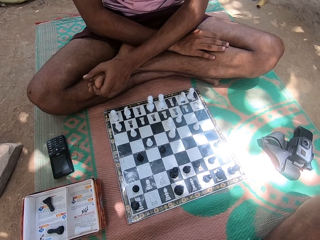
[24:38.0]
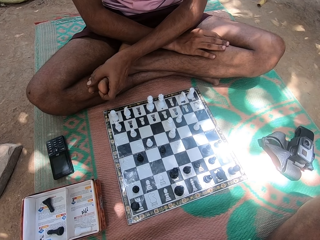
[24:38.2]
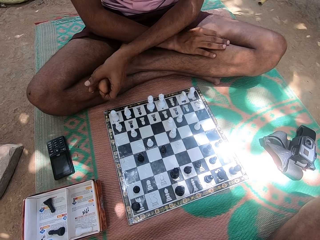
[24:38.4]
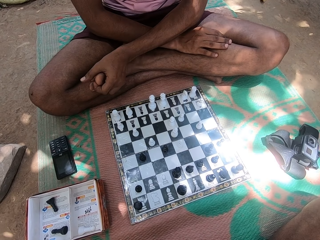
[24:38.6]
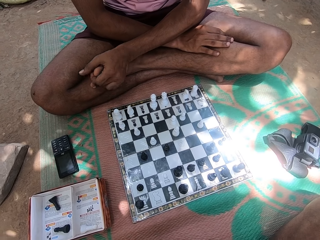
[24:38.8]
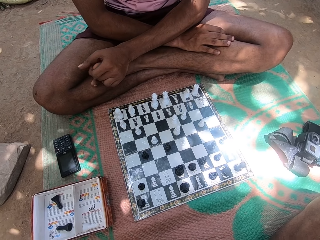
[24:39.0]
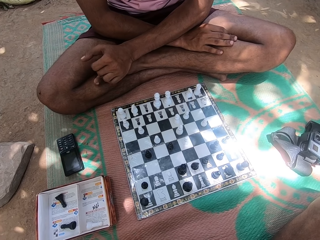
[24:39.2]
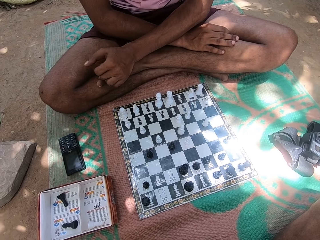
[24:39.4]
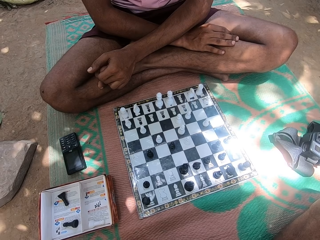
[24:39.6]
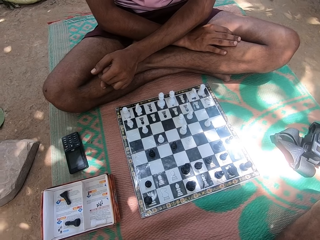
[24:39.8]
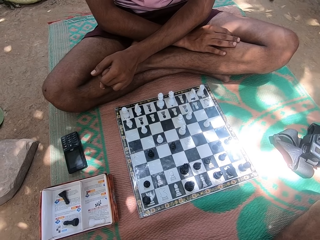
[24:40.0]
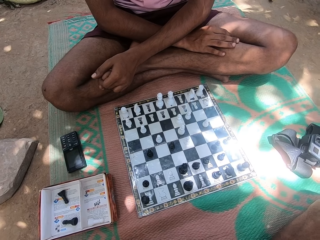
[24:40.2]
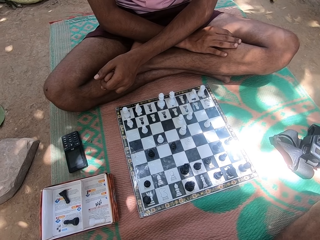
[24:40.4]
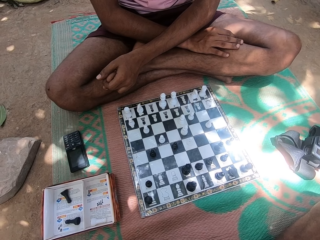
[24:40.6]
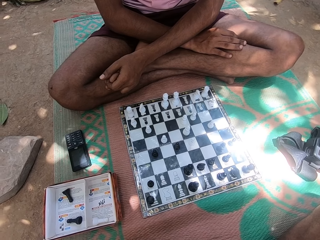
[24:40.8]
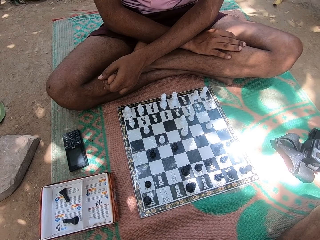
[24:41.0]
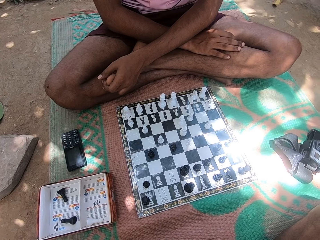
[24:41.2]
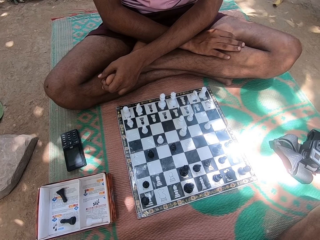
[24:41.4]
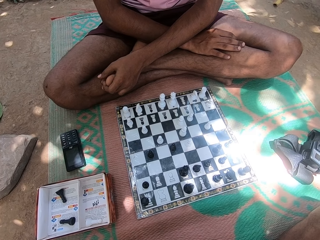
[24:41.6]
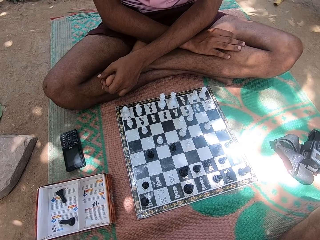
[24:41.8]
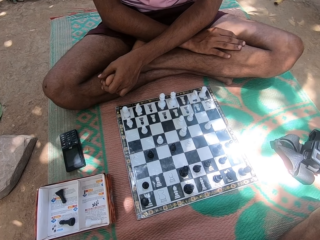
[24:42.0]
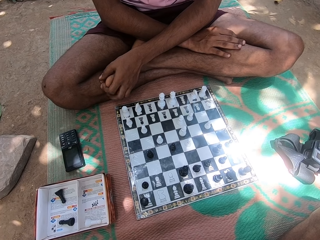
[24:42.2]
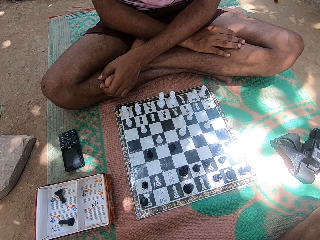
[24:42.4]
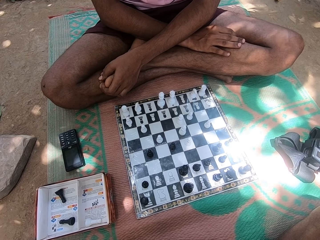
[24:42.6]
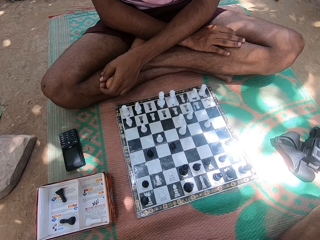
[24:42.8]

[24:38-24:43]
A man shakes the legs.

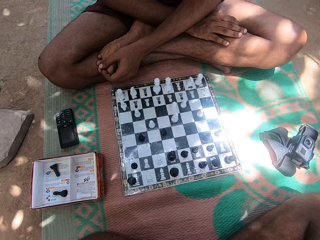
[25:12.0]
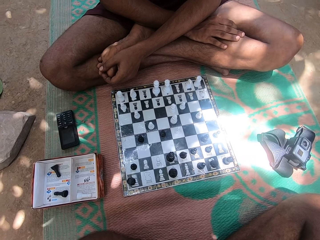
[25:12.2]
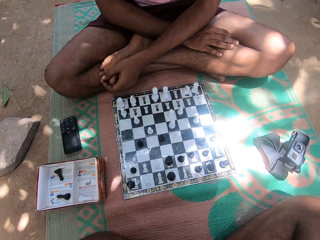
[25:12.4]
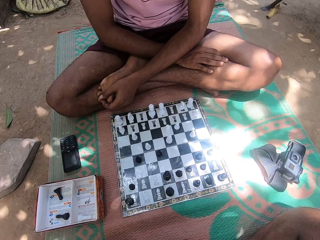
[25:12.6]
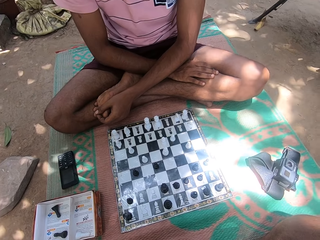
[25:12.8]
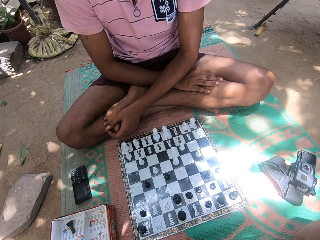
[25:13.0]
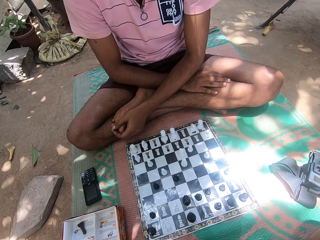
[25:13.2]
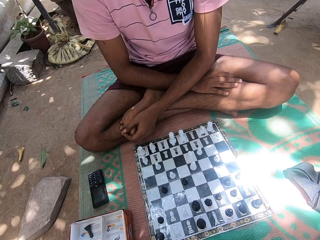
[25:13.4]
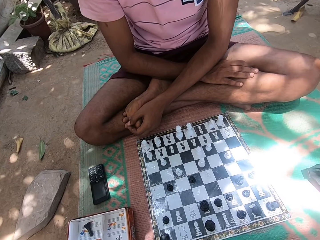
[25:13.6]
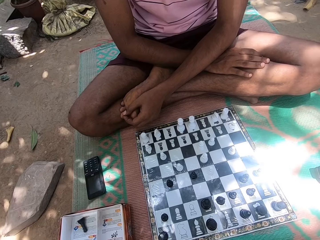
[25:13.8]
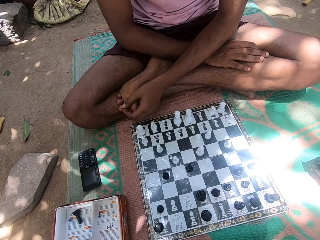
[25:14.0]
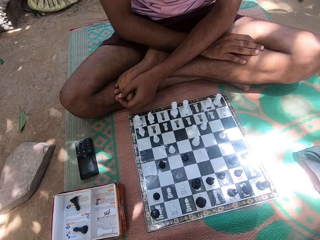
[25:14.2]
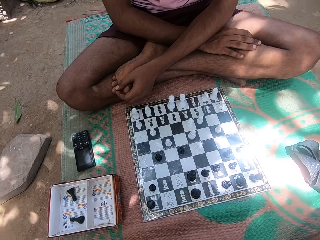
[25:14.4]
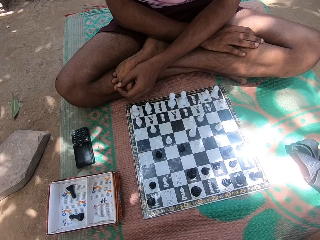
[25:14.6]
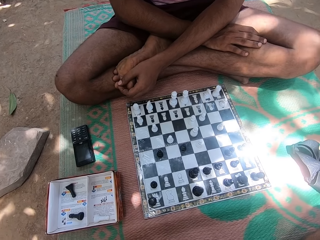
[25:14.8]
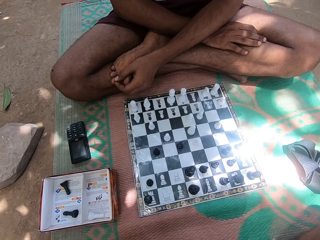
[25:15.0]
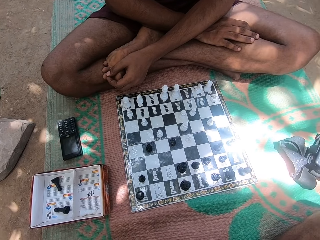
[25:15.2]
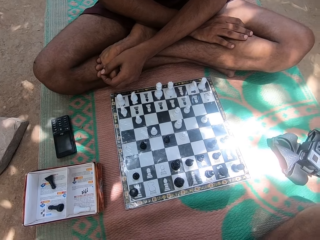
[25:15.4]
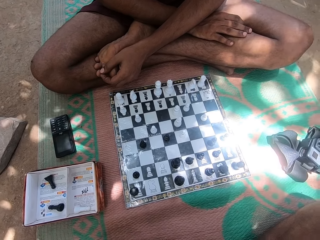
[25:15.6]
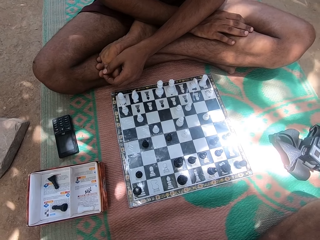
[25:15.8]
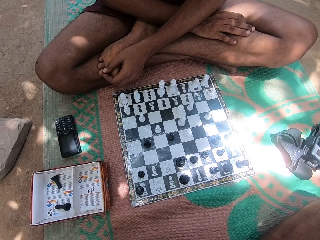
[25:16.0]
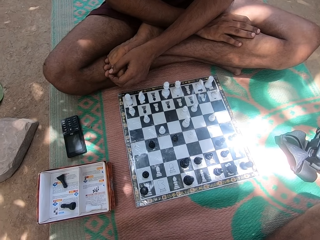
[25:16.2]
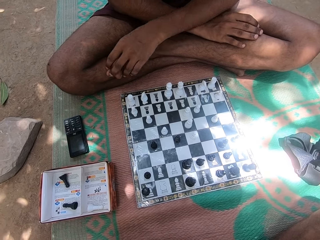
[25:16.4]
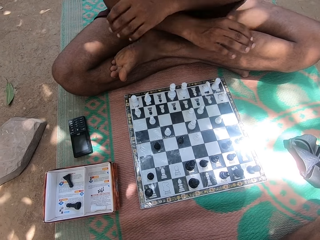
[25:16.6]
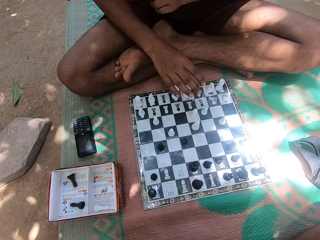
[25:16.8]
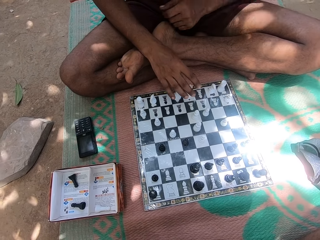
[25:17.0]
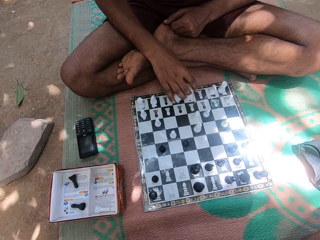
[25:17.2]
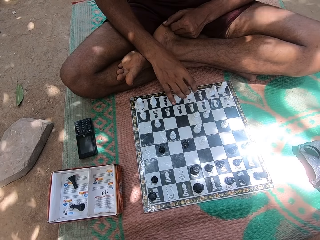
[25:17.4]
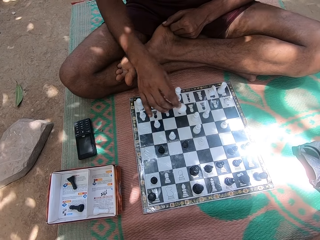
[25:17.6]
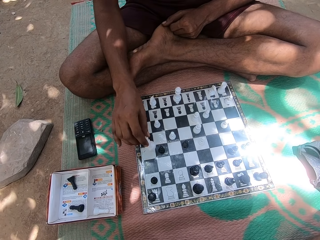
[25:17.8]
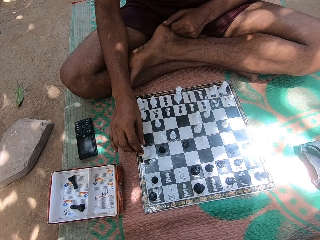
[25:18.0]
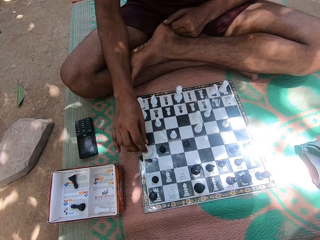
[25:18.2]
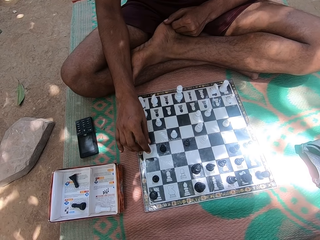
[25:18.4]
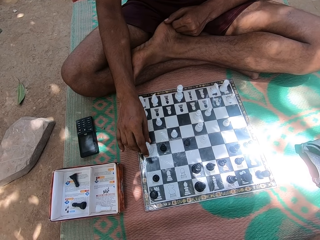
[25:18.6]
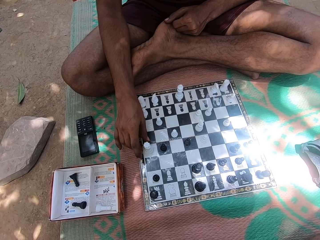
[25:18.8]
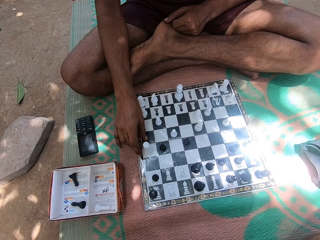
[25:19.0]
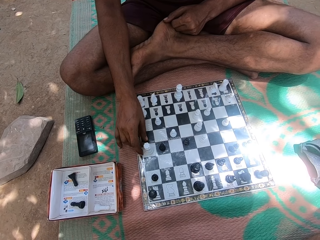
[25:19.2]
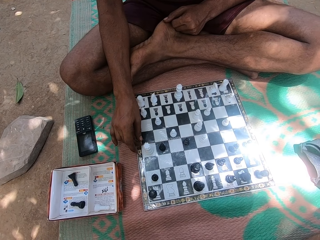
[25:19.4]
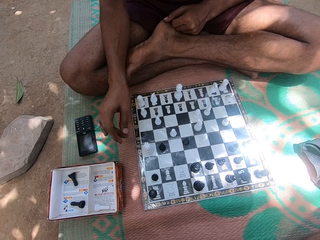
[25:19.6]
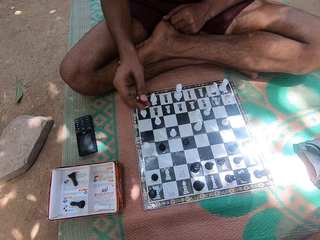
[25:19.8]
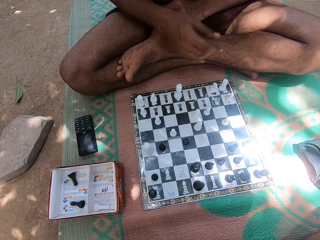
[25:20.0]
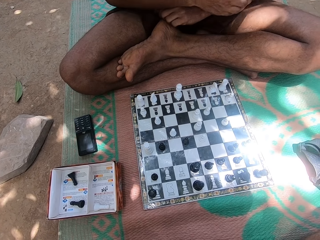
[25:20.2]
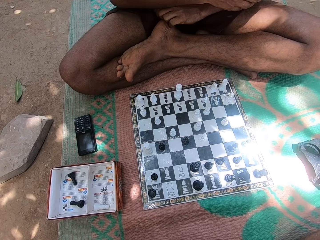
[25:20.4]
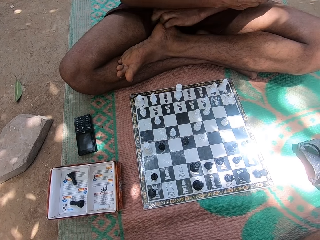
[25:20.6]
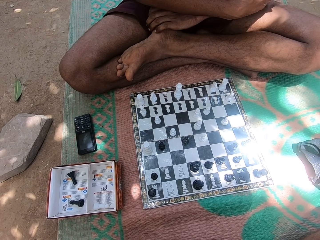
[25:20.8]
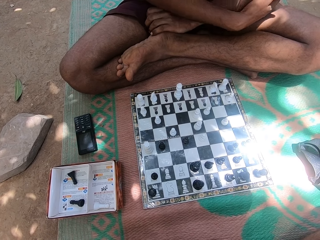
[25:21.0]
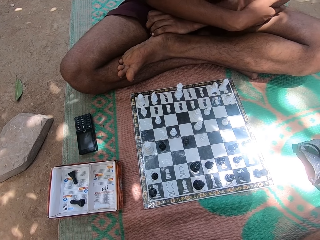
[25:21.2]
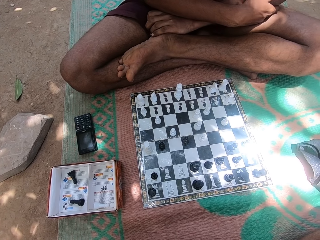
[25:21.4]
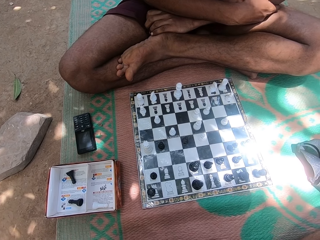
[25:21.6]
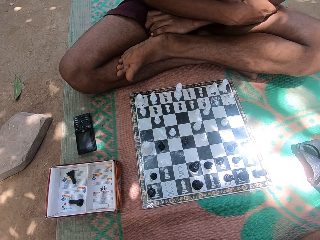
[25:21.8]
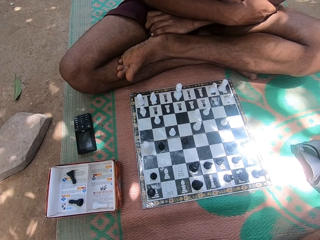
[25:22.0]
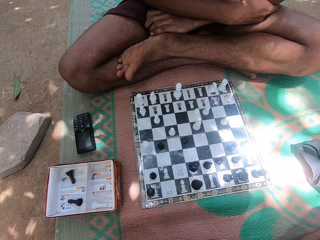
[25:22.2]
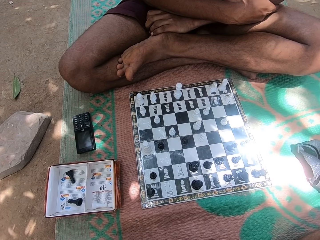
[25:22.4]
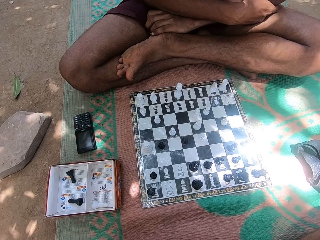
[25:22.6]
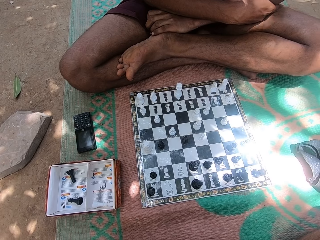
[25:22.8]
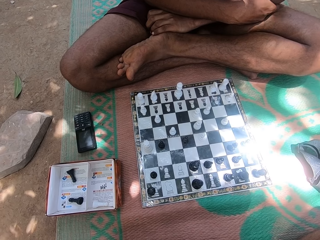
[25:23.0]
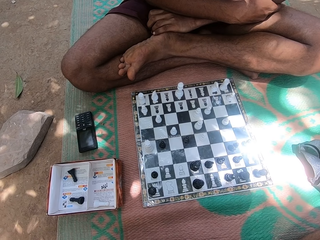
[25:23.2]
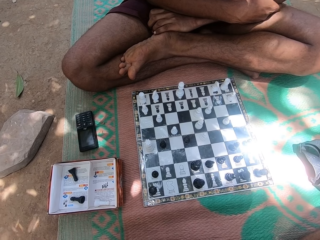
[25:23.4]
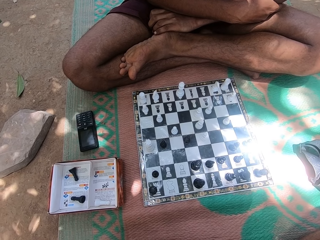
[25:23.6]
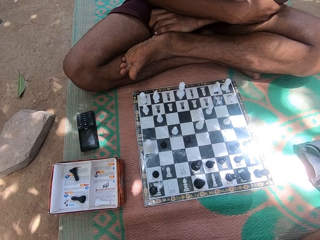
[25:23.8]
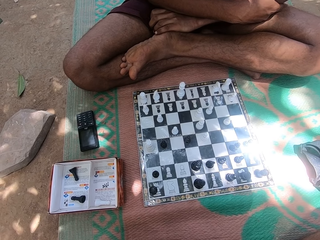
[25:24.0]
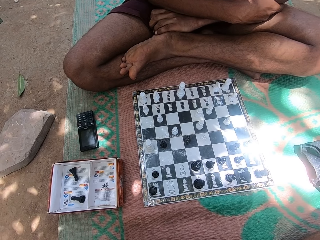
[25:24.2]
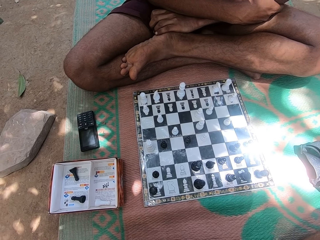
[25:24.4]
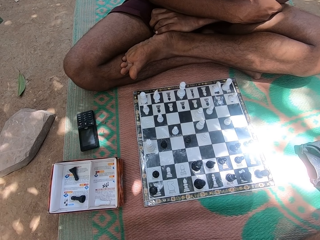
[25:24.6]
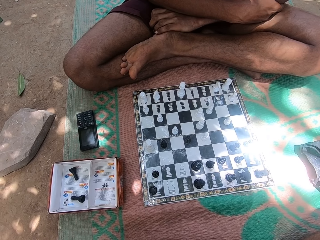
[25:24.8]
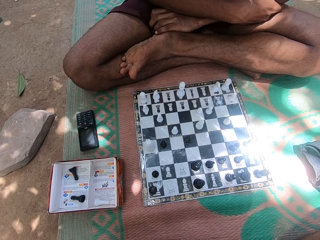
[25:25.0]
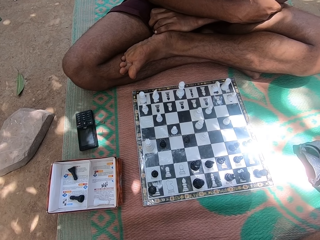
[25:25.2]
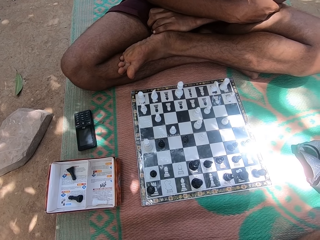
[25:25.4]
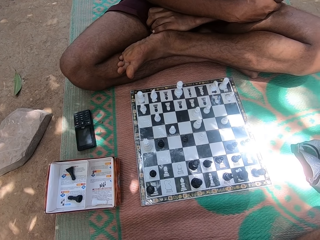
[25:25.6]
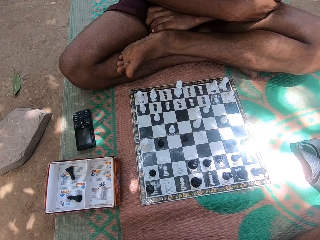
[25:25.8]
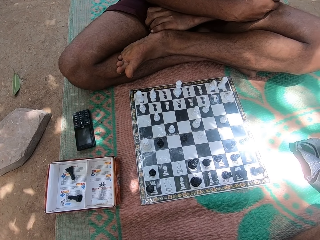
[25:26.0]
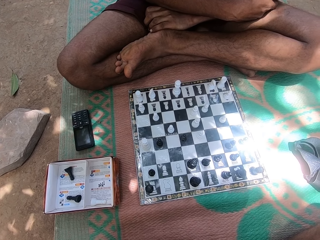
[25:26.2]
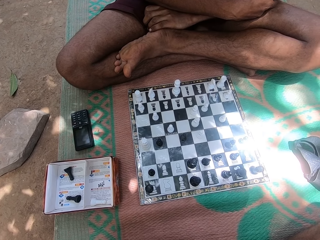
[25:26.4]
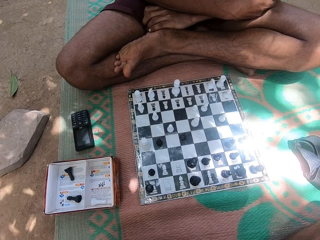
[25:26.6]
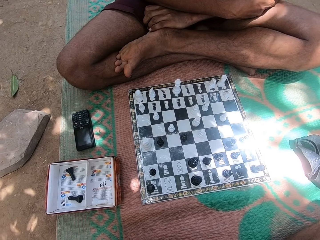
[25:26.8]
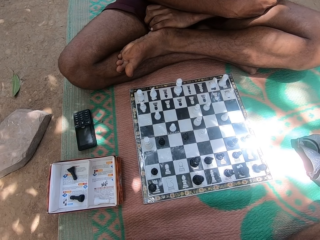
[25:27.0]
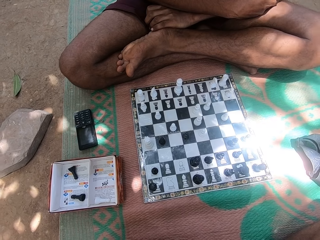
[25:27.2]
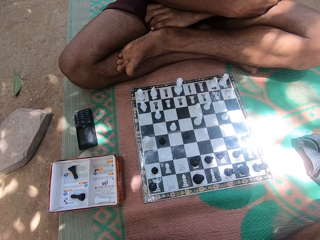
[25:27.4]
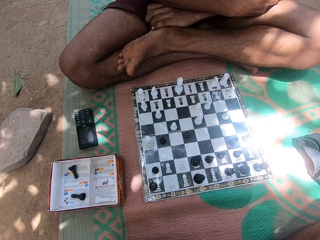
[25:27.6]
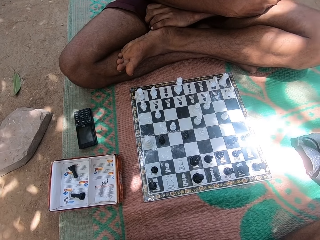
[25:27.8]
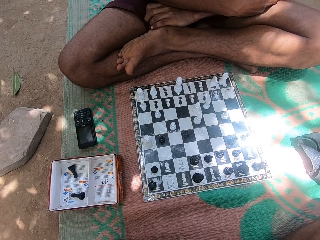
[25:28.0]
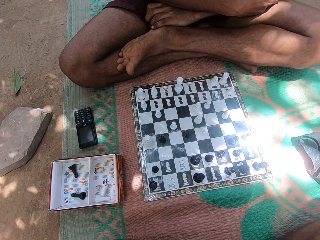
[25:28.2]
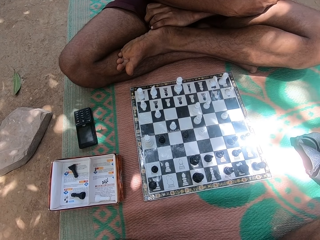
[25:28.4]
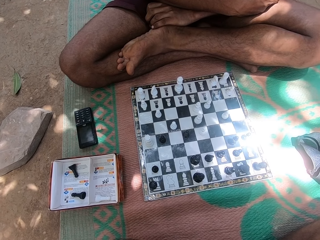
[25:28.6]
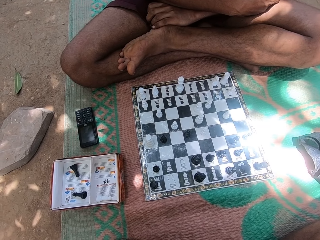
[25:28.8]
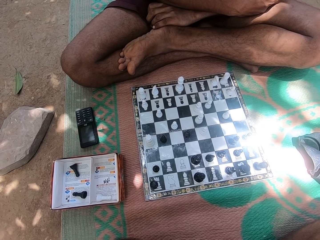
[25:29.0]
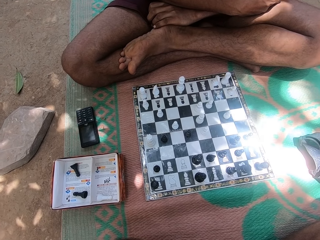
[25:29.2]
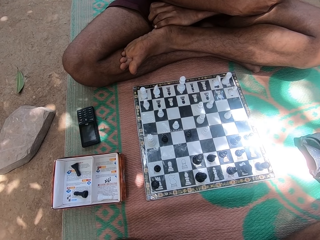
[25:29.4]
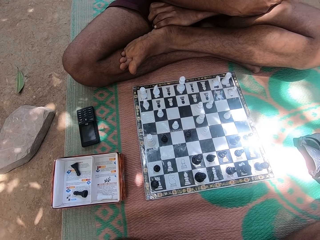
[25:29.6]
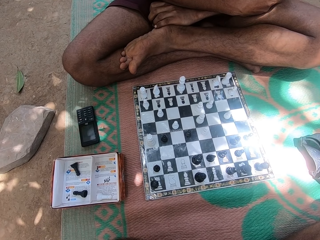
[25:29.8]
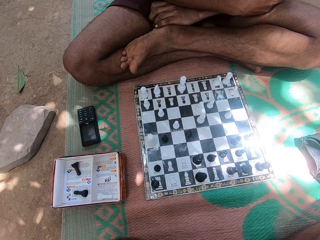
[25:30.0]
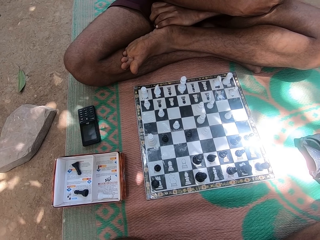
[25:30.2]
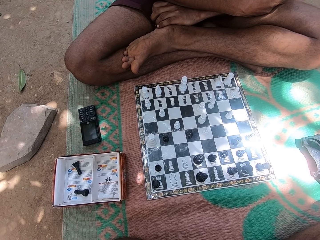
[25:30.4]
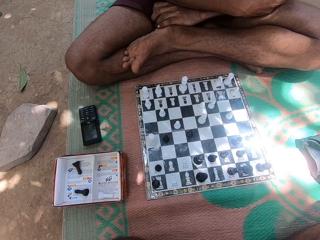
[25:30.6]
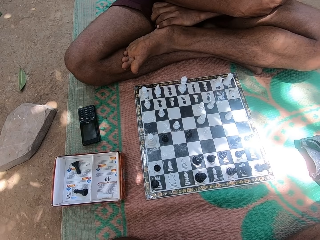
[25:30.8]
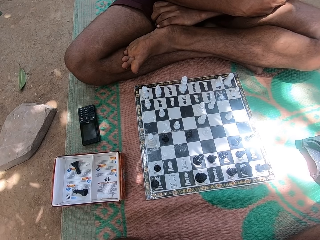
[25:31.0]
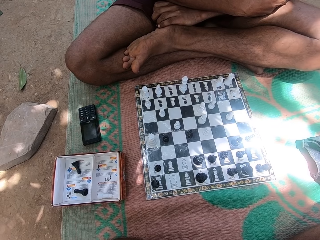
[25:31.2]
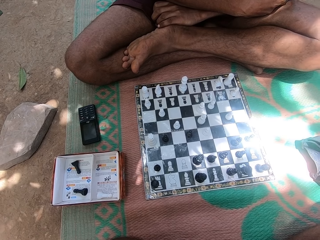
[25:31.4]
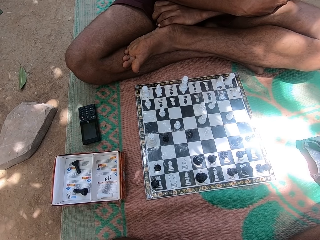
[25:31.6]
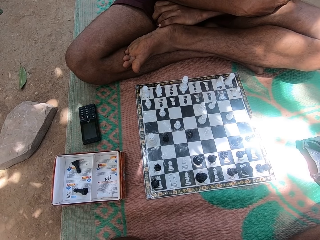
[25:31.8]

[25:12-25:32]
The camera wearer looks at a person. They look at the chess piece in the right hand of the person. The man plays the chess game. The camera wearer looks at the chess pieces on the chess board.
